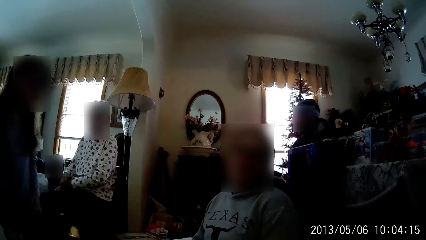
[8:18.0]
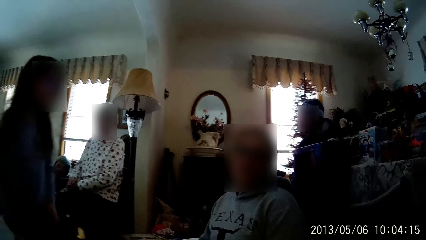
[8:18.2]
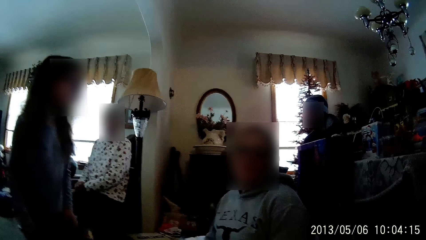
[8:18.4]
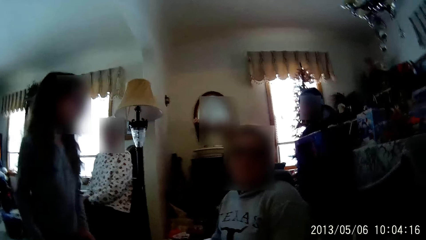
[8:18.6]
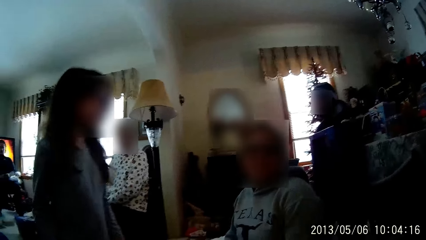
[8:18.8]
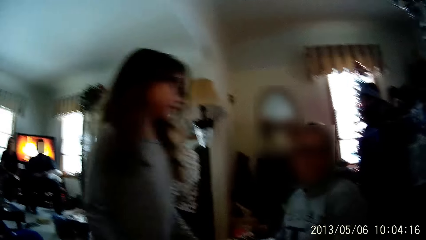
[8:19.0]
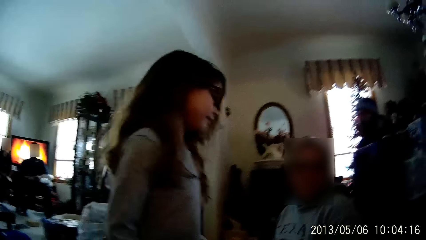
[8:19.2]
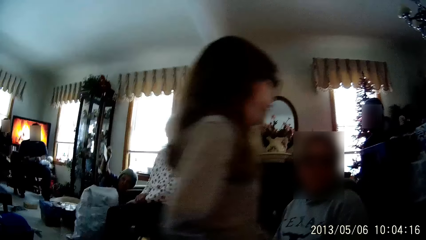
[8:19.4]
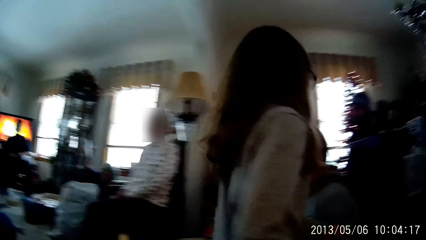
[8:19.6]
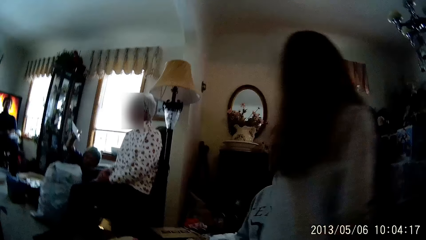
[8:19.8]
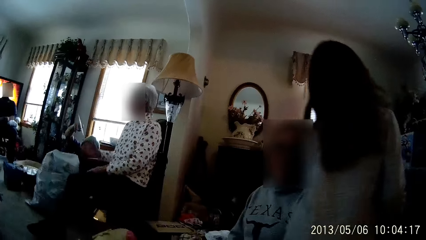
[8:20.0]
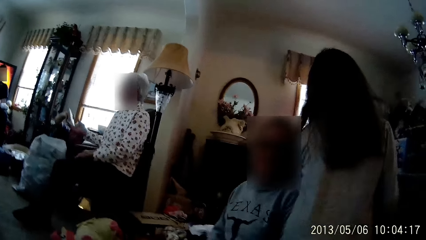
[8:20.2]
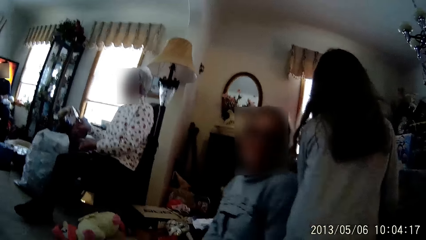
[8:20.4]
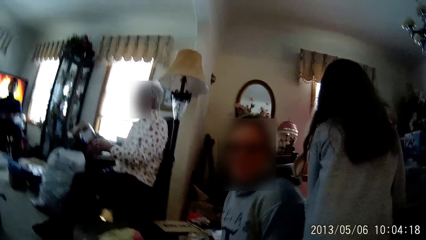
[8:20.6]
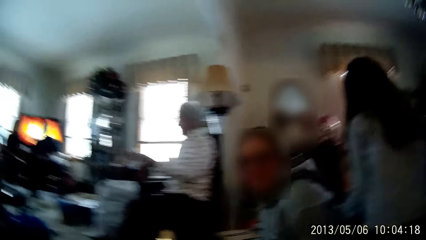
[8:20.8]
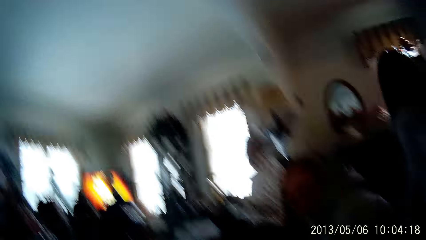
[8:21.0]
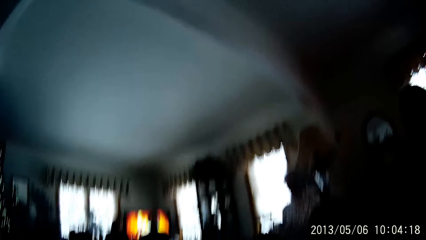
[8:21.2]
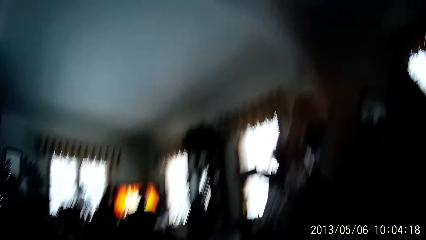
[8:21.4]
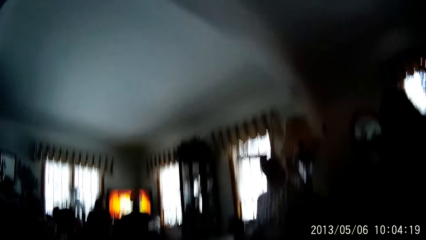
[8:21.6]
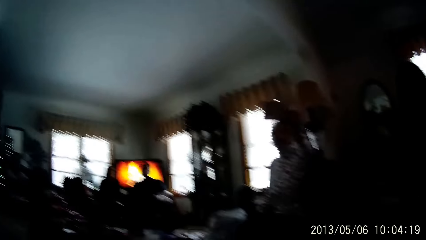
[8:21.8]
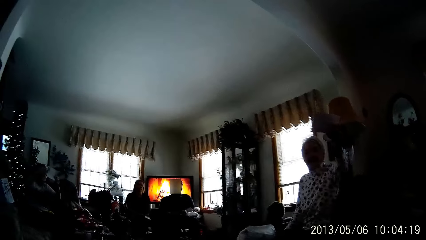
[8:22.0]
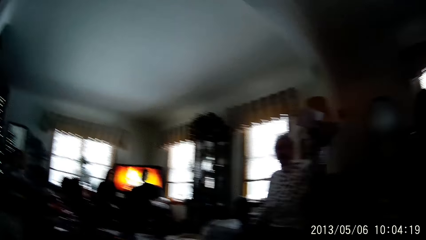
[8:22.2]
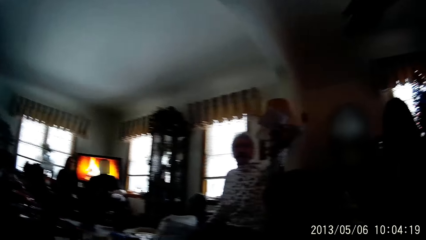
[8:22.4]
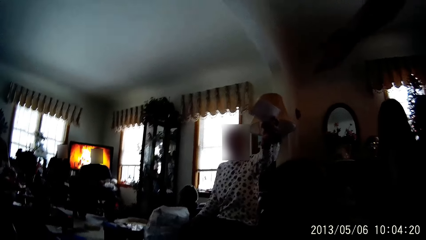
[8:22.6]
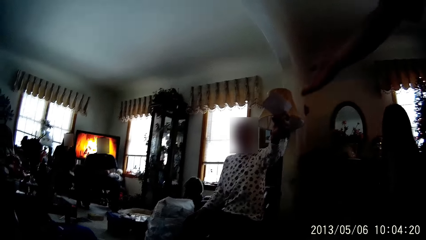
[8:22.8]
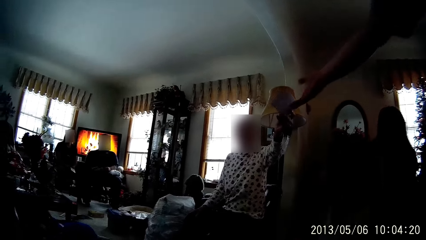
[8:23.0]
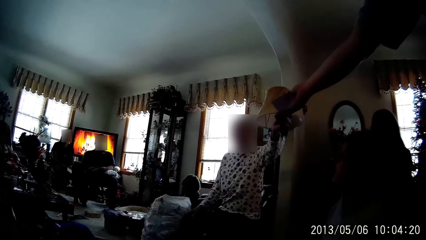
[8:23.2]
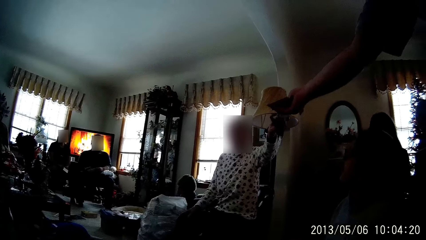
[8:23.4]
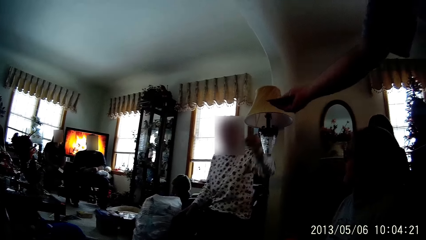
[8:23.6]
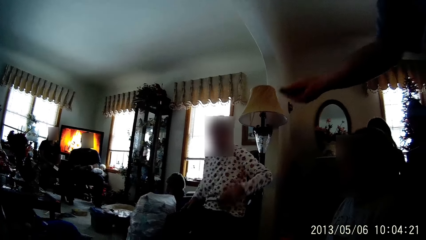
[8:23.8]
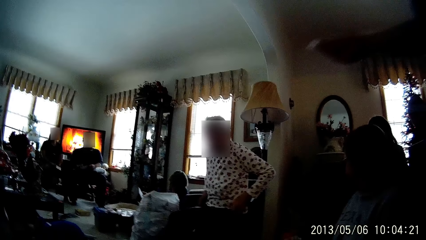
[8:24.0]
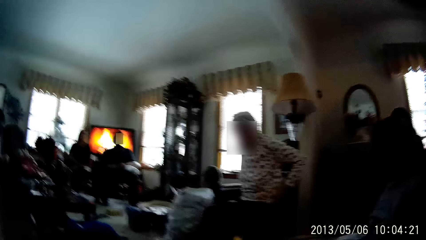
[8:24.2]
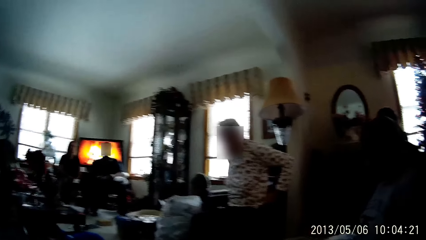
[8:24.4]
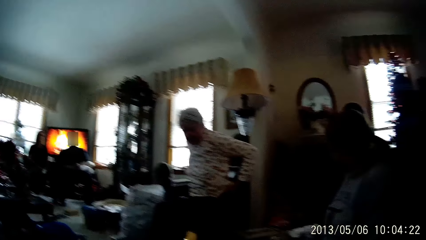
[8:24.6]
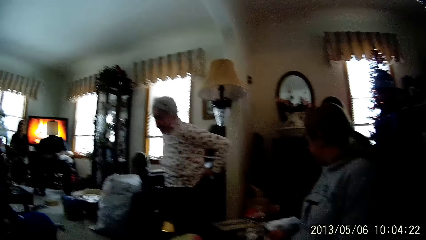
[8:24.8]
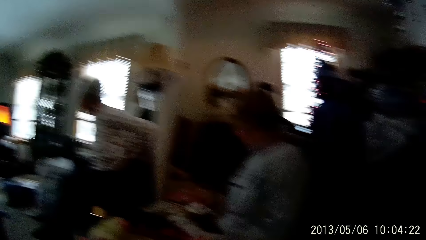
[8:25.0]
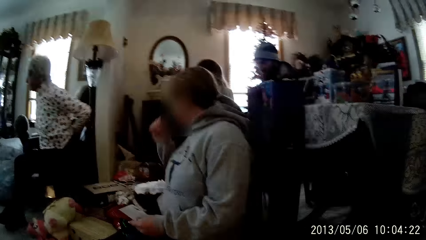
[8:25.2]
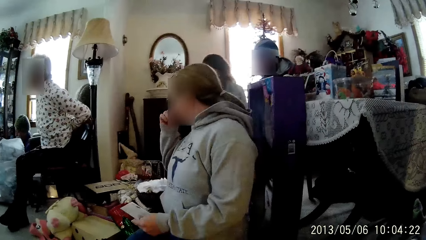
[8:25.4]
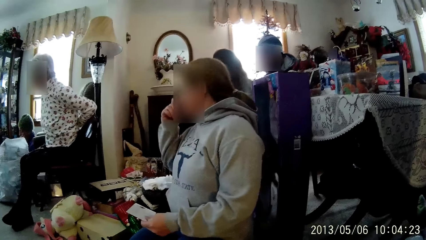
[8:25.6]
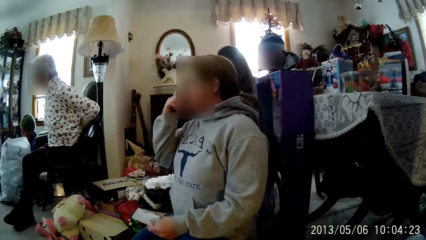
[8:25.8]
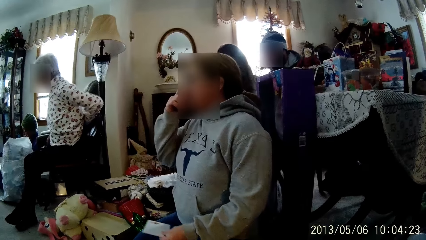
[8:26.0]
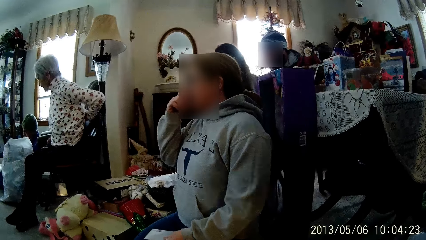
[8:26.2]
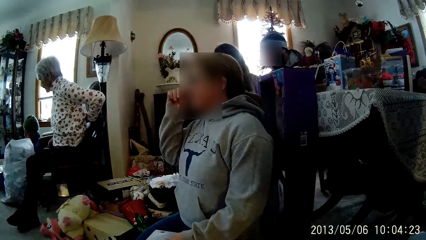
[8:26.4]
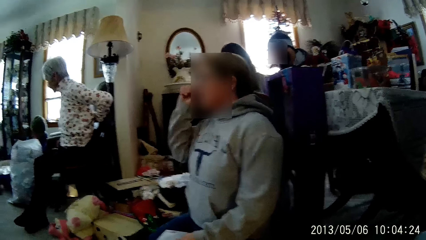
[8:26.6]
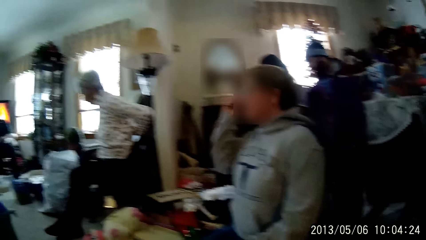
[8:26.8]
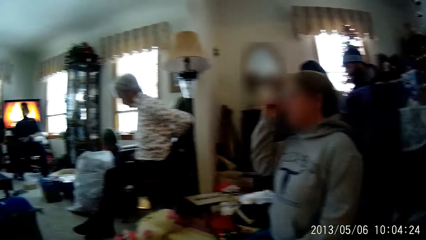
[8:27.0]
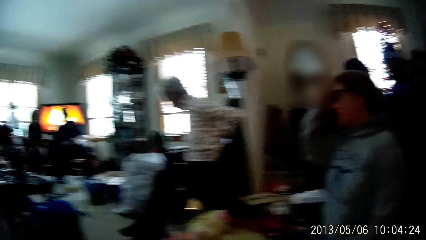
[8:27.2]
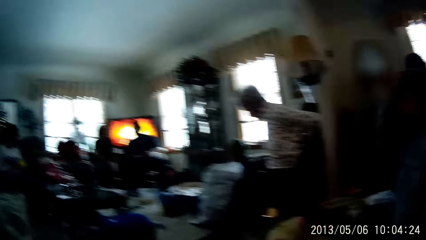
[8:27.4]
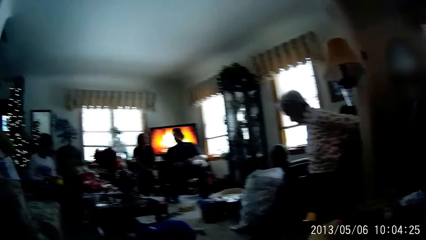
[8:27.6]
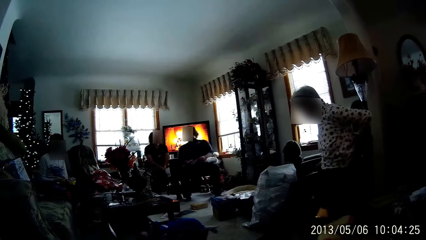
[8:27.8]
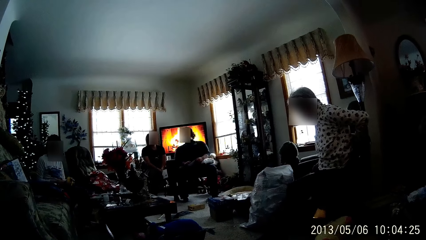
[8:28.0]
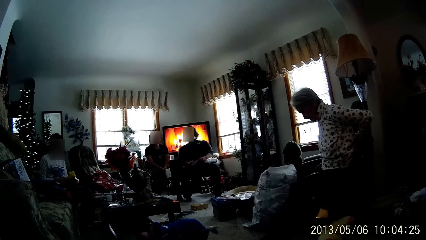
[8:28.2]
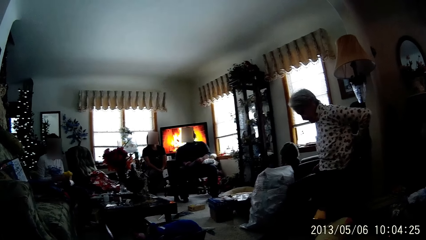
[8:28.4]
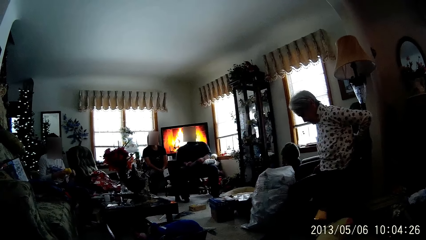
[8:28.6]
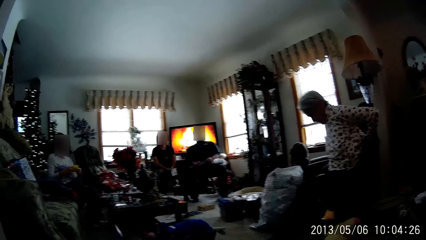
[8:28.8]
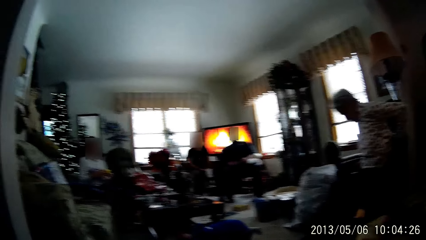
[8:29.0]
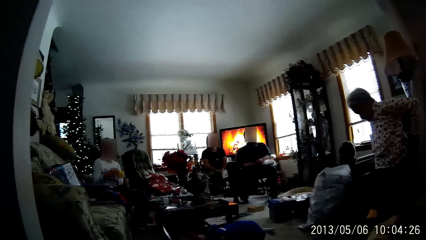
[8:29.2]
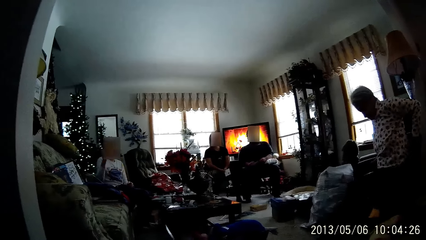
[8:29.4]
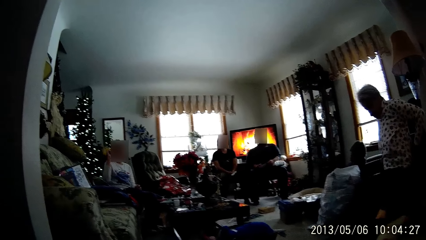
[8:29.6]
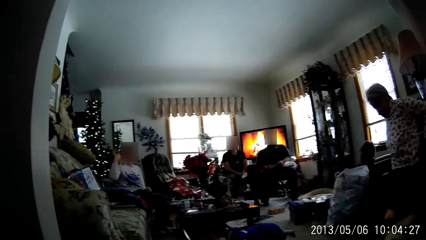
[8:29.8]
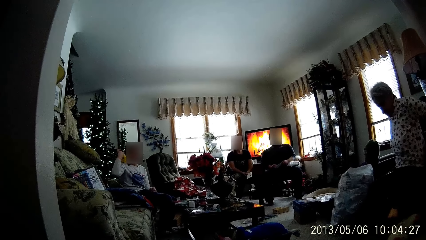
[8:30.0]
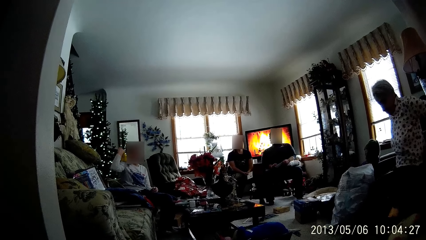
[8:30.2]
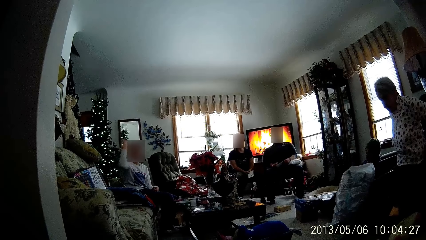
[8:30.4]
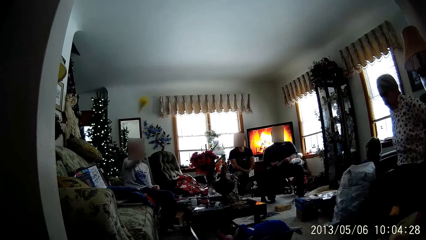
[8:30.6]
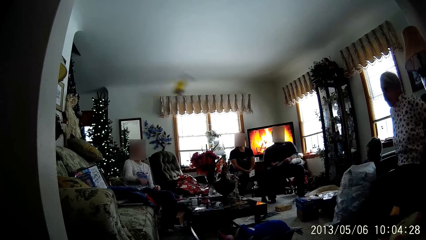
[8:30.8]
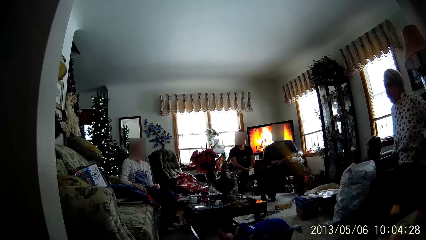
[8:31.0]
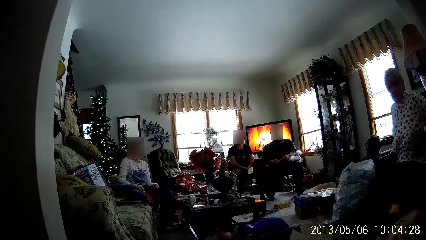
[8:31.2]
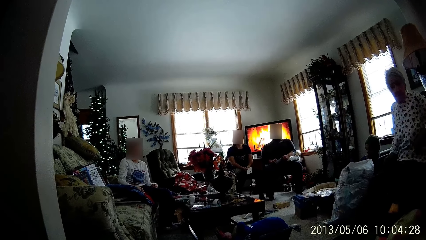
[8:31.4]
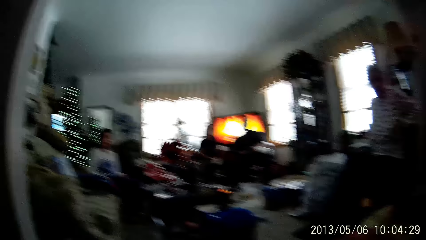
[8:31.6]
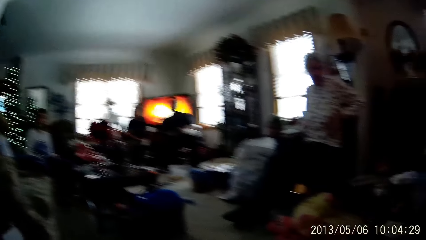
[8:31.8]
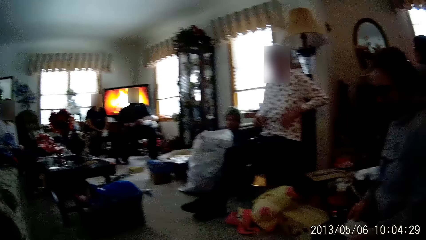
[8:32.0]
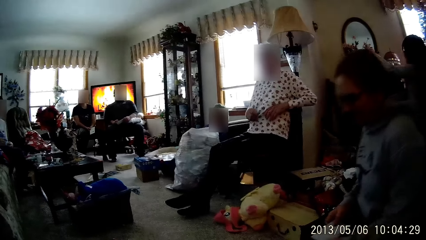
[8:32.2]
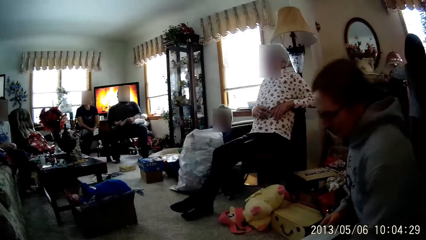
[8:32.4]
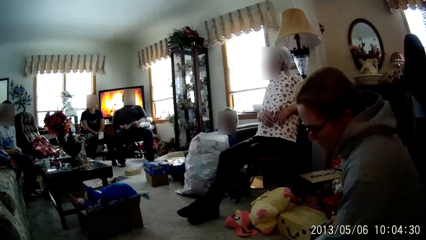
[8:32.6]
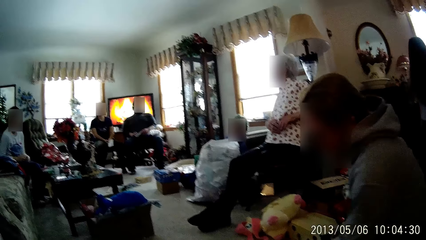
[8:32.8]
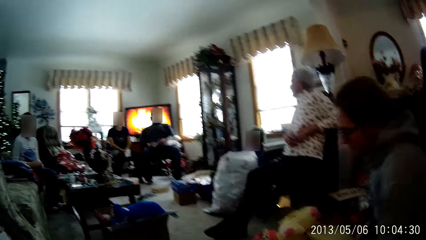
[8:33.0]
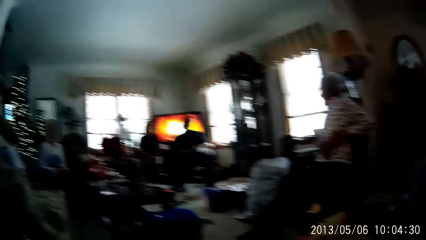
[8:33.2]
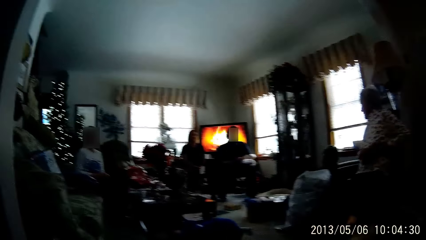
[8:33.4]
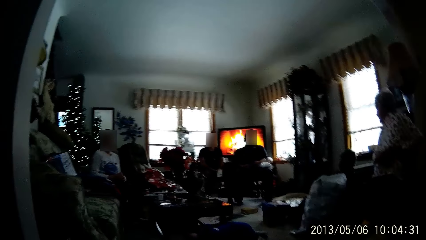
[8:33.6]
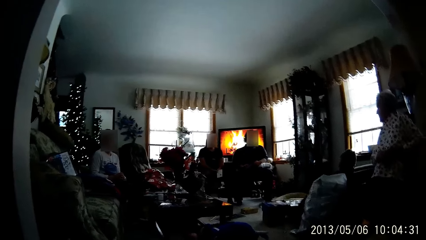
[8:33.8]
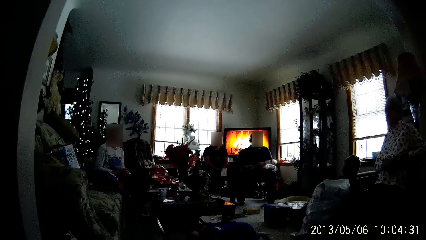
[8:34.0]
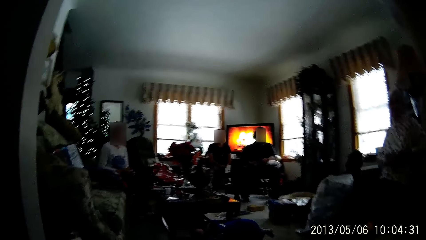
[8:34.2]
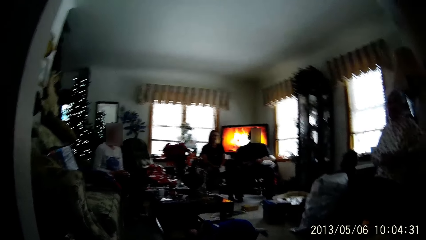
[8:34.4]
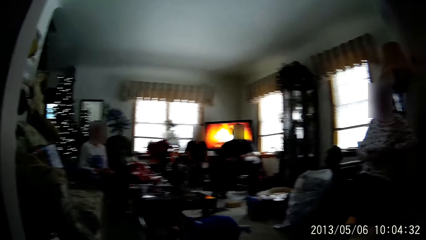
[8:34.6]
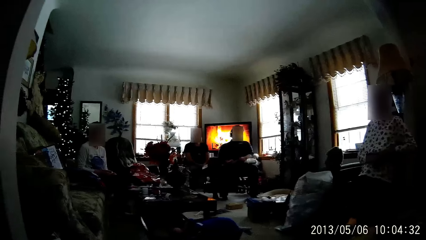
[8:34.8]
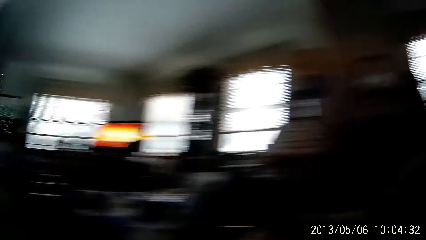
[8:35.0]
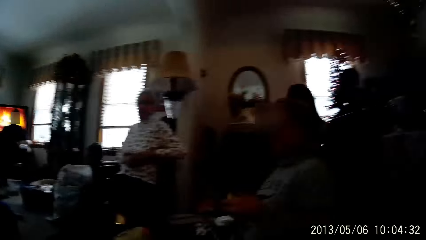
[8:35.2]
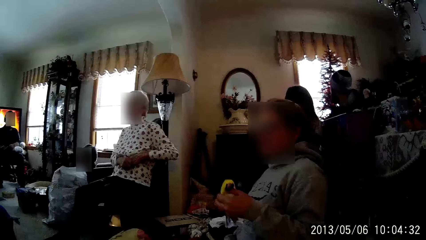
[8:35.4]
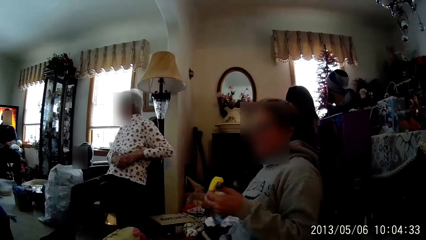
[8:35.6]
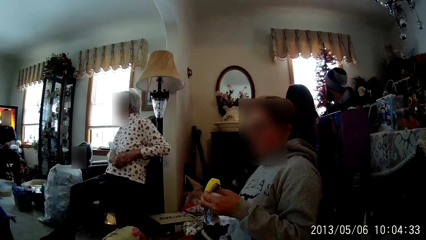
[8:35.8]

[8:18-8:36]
A man raises an envelope with his right hand. The camera wearer converses with a person. A woman takes an envelope from the man with his right hand. The woman passes the envelope from her right hand to her left hand and raises the envelope in her left hand. Another man takes the envelope from a third man with his right hand. The boy plays with a toy in both hands. The boy throws the toy across the room with his right hand. Another woman picks up the toy from the floor with her left hand.
